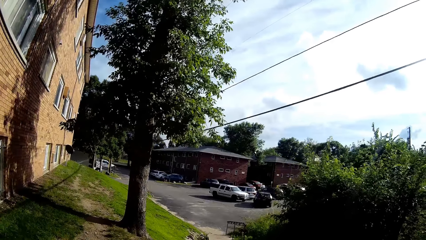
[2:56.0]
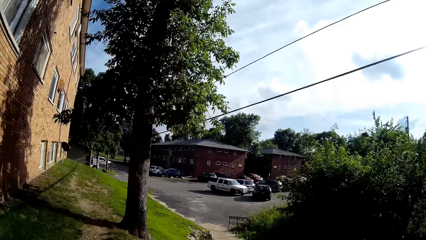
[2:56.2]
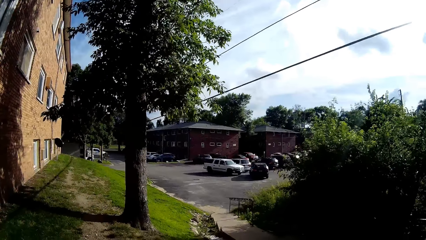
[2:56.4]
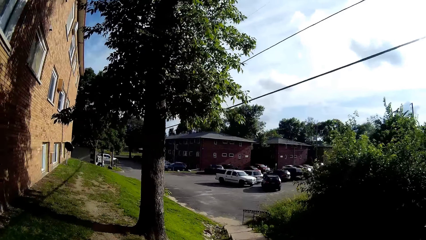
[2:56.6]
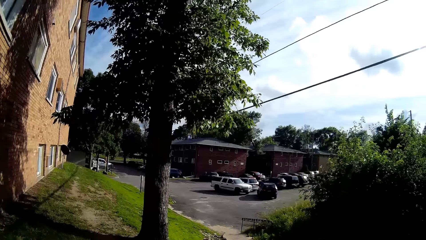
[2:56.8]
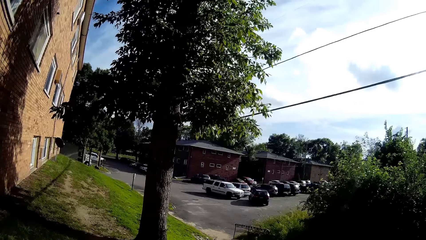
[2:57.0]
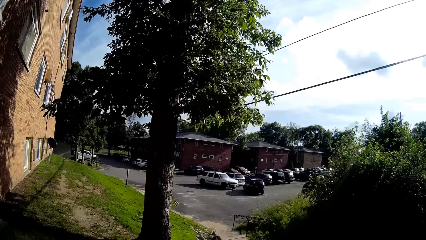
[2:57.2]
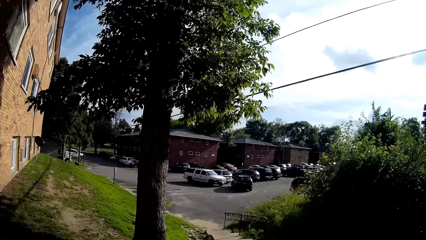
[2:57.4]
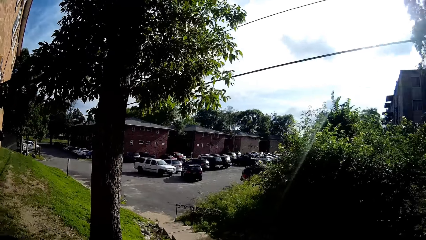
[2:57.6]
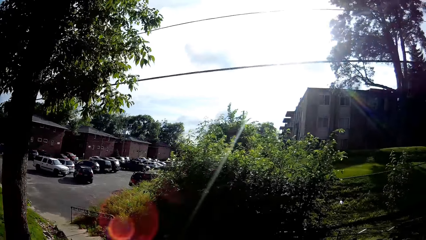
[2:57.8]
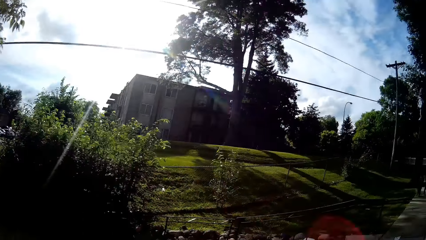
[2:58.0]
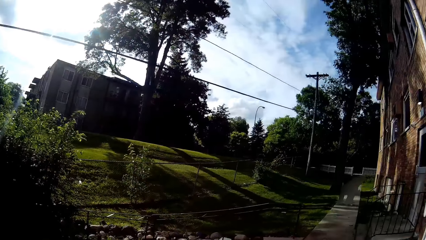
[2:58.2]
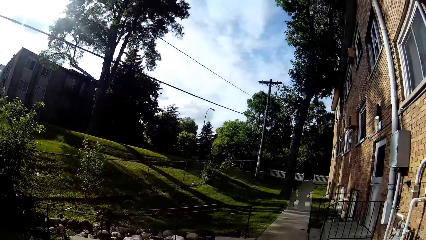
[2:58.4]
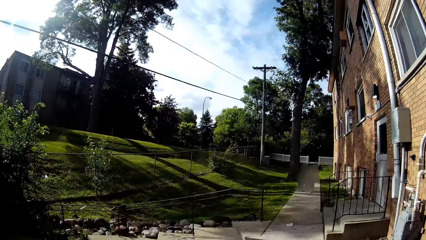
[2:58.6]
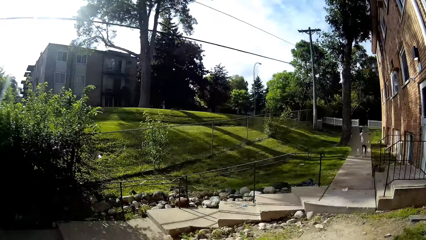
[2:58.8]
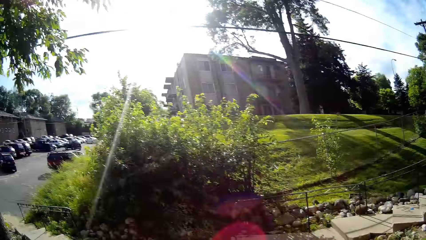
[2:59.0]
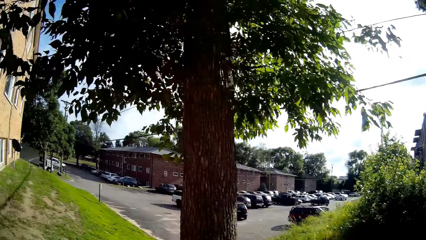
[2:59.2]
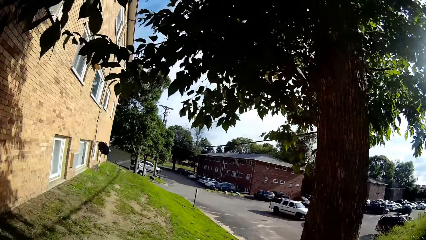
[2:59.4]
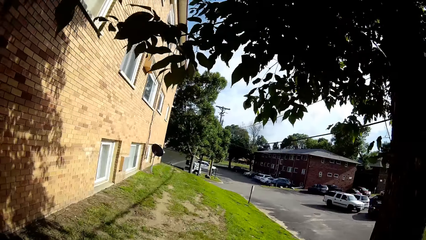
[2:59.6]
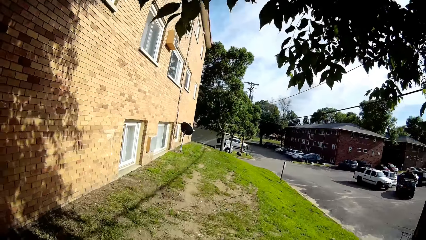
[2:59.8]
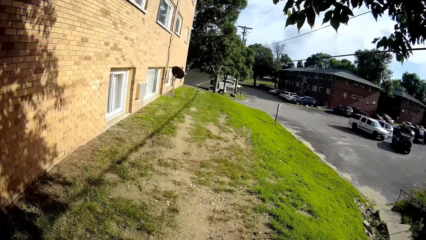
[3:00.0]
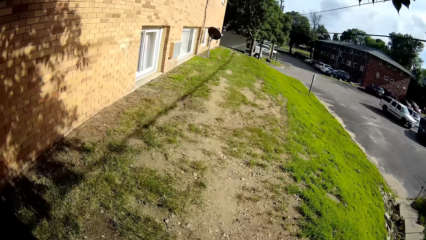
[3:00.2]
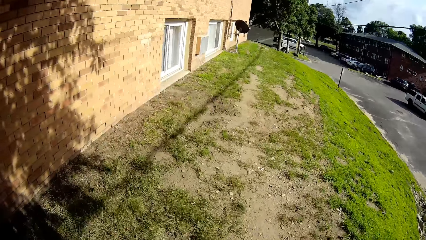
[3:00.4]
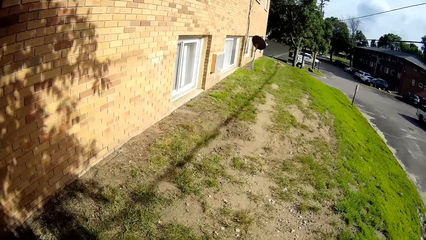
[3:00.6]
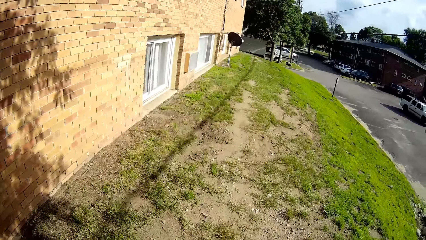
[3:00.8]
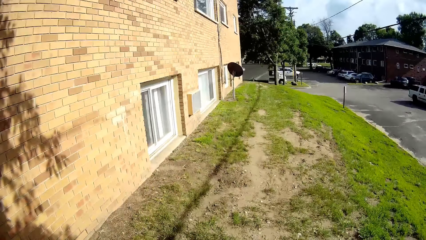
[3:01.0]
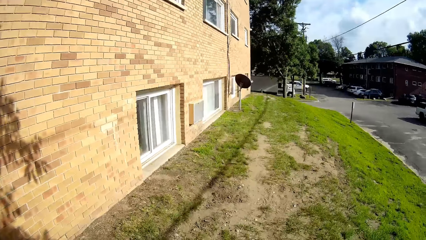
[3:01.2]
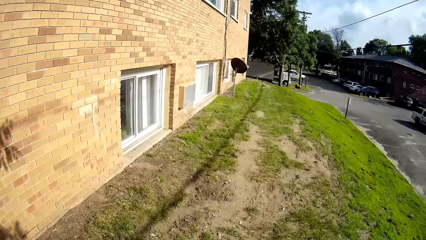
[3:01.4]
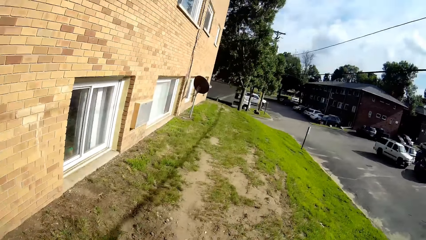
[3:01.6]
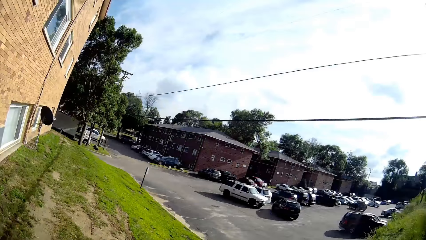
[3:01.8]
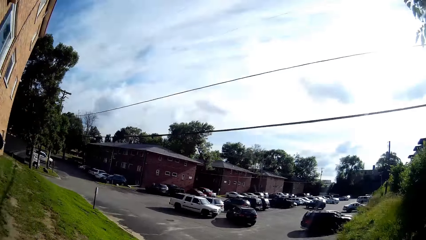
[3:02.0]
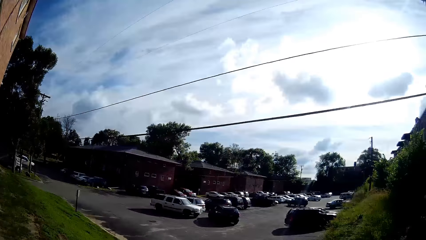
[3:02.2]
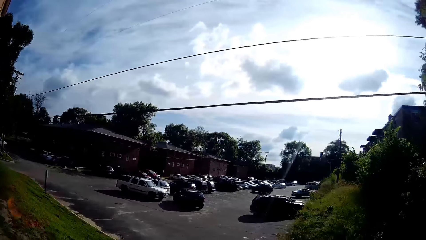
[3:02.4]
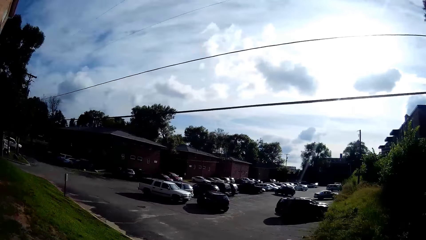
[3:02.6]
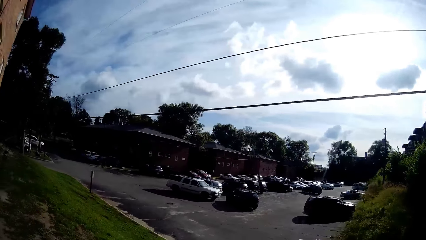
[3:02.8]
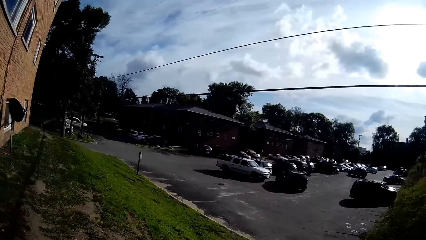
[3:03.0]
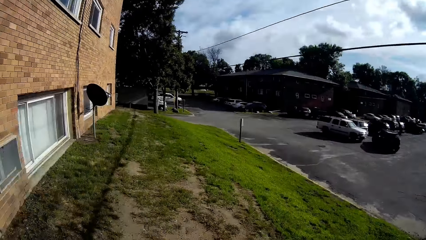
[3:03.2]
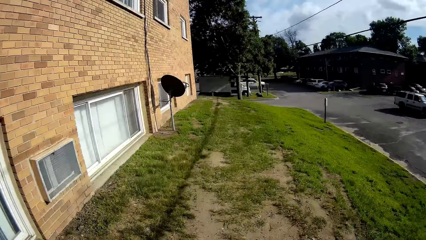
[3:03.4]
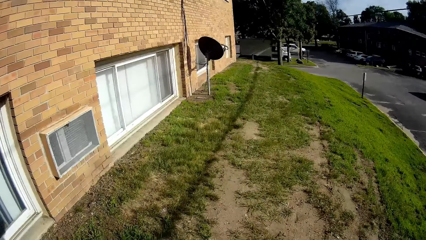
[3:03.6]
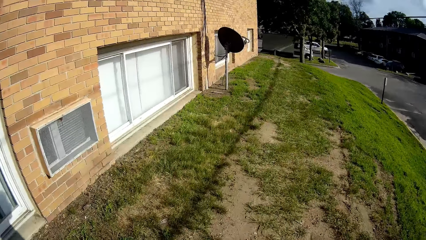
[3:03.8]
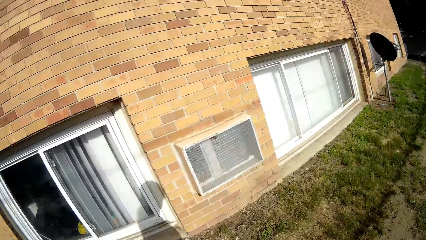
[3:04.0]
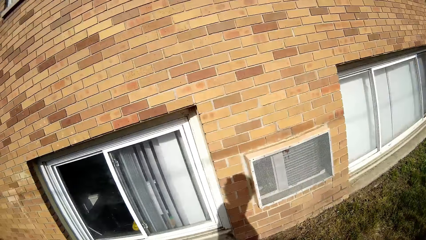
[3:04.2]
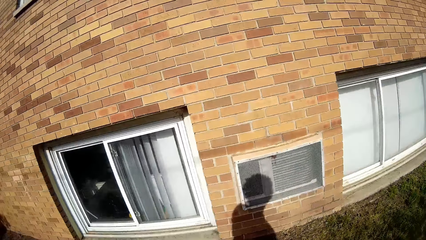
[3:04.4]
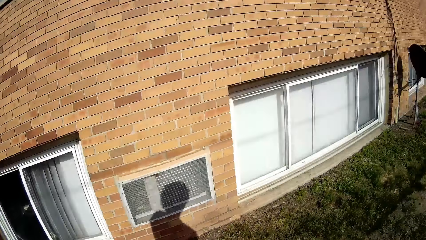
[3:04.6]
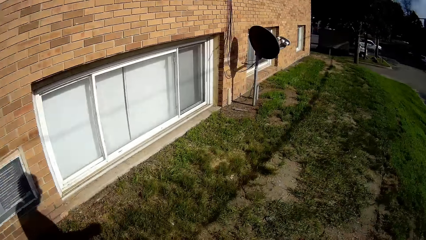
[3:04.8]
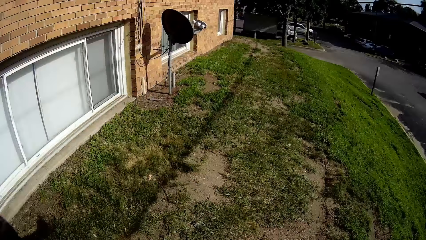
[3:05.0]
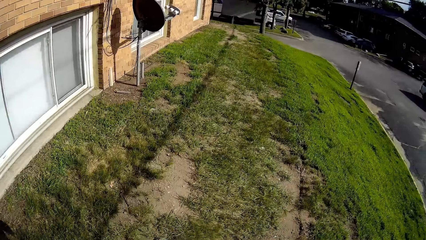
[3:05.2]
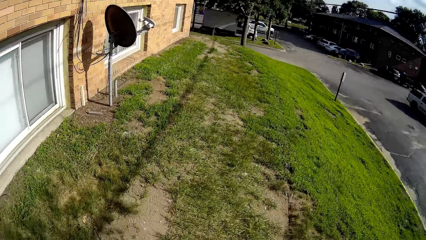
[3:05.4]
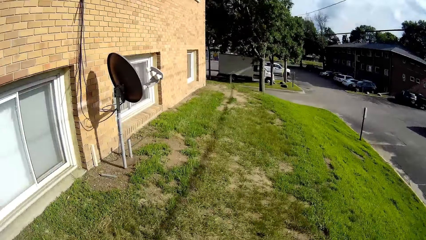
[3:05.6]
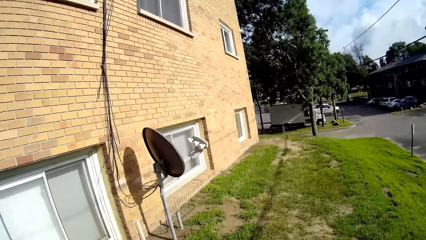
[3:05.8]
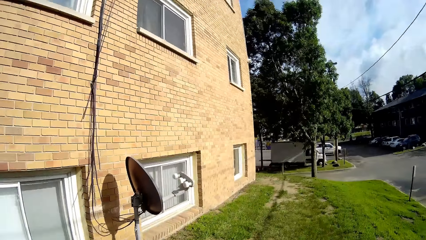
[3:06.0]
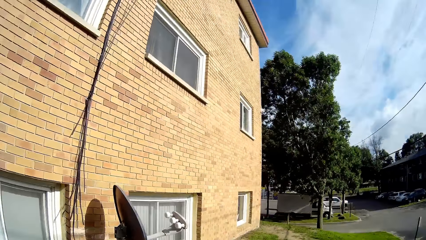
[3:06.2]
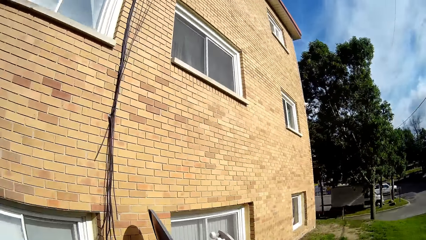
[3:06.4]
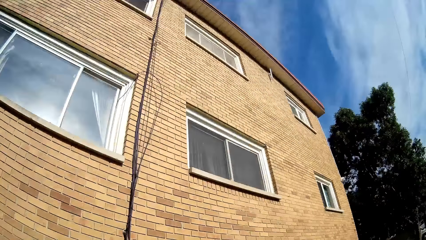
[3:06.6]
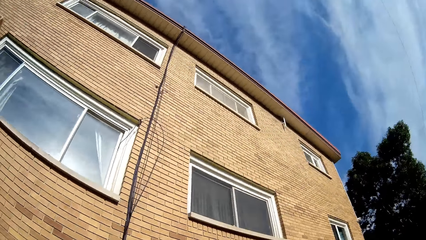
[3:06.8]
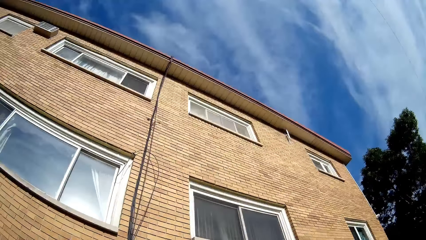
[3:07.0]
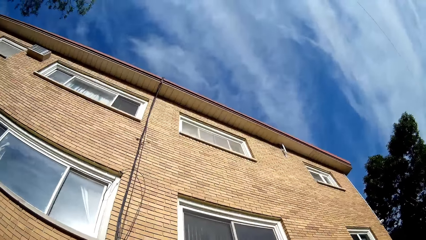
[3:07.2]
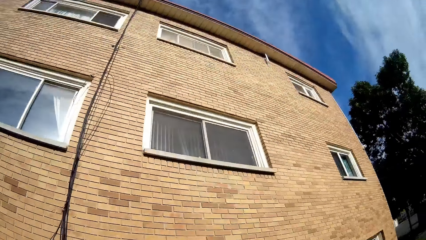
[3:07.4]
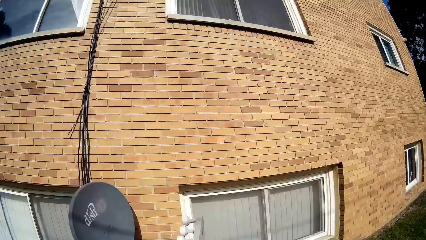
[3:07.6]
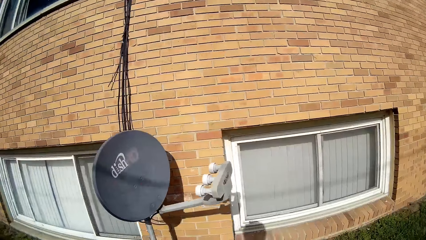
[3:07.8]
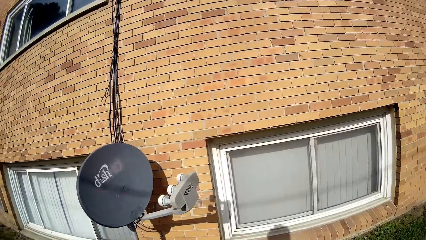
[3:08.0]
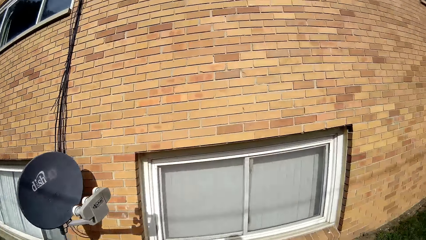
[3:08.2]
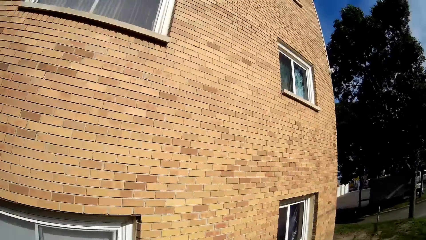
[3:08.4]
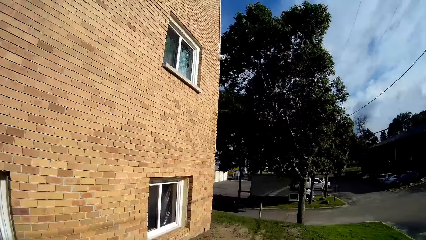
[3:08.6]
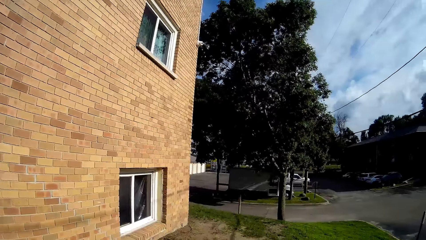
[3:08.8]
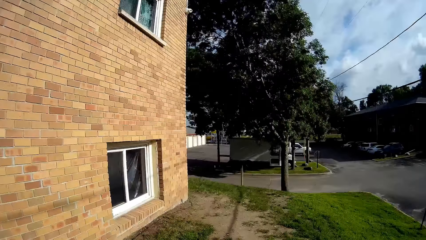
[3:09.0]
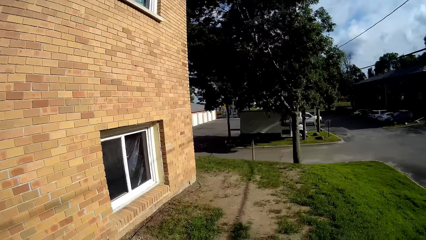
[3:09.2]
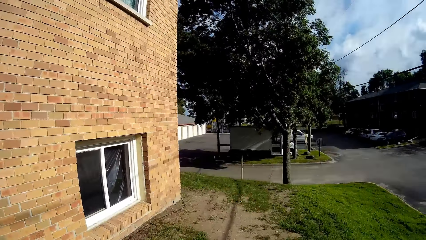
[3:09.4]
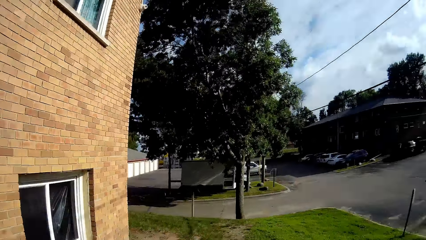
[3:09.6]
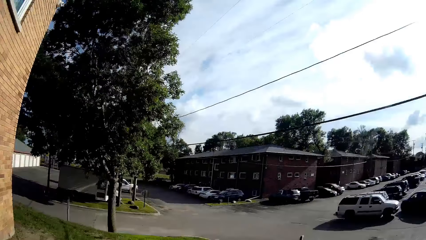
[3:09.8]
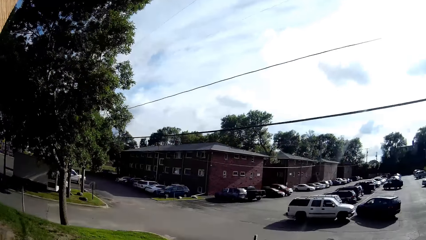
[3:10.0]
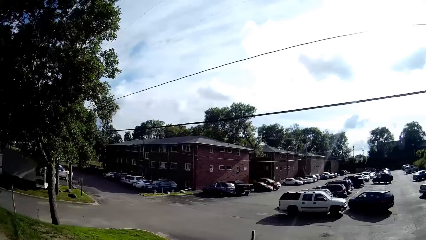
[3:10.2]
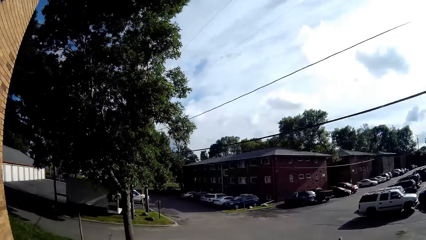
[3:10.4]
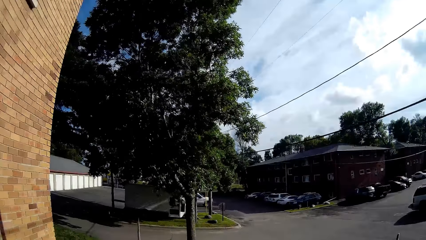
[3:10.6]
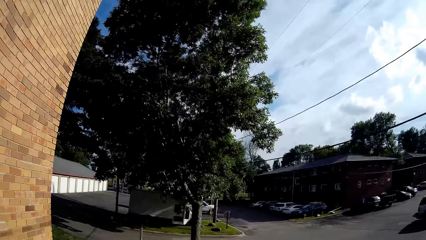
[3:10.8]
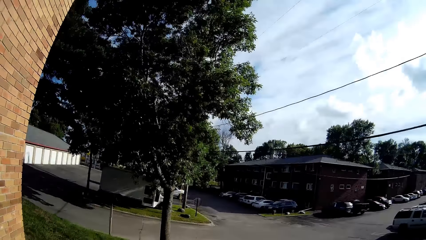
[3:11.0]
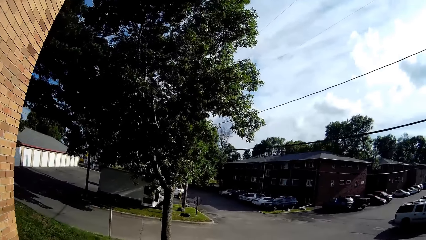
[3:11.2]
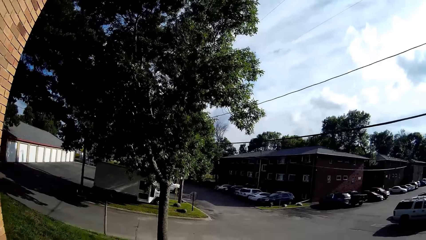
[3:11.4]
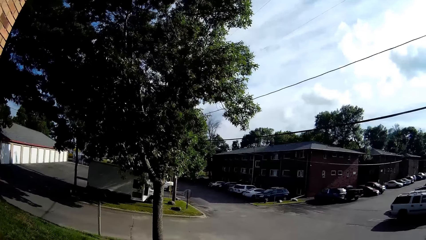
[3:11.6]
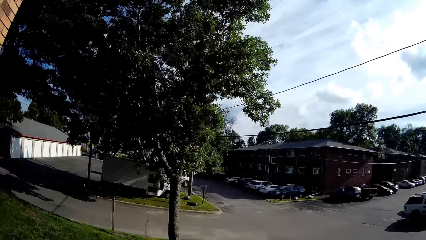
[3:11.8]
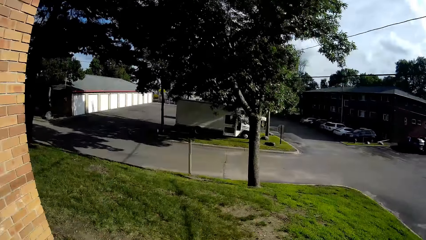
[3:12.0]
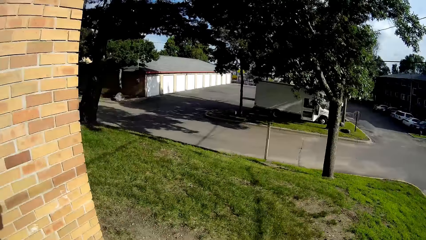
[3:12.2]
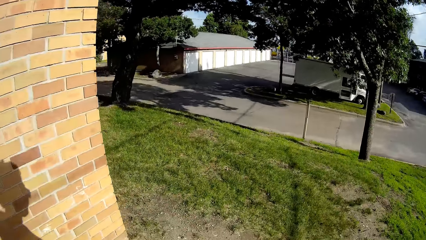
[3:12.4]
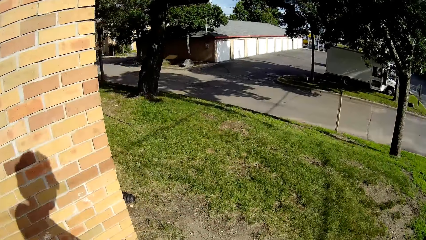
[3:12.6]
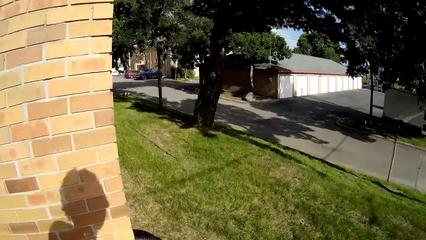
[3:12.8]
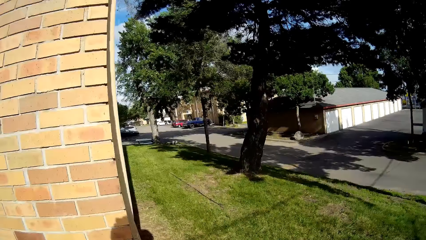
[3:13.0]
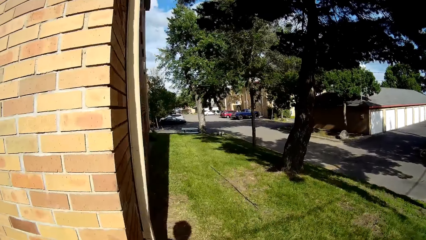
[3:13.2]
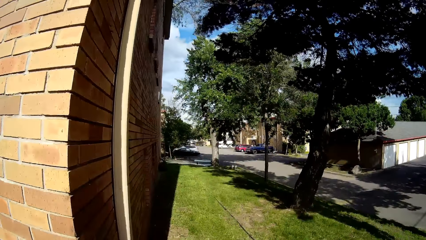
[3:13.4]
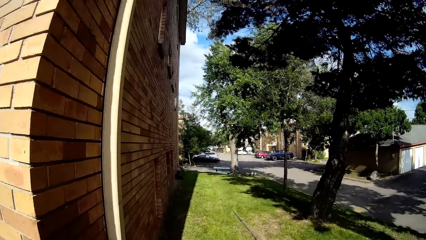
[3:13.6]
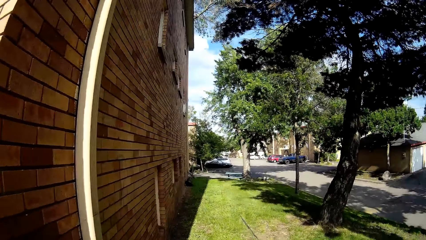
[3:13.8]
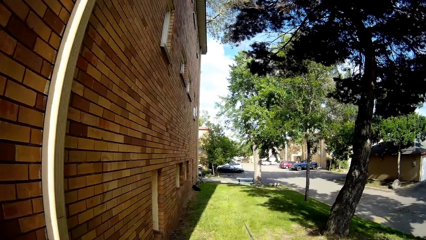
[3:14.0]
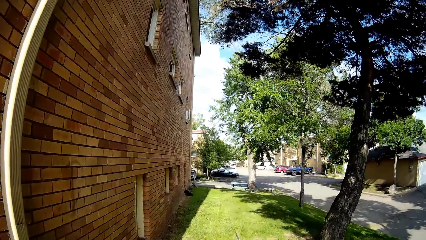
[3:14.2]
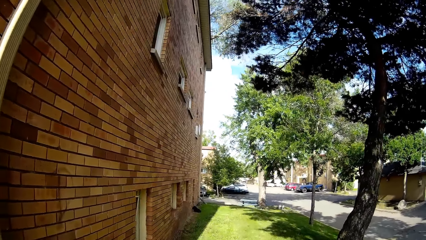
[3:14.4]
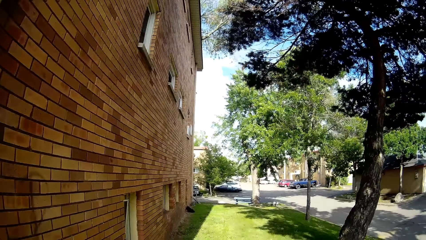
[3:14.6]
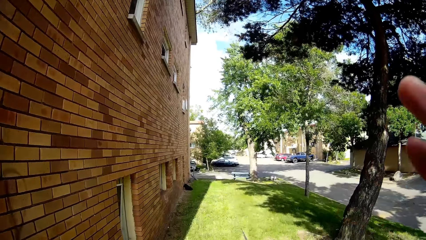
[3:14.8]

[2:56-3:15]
The camera wearer looks around. They talk to the children on the walkway. They walk along the sidewalk of the house. They look around. They walk around. They look around. They walk around. They look around. They walk around the house.
